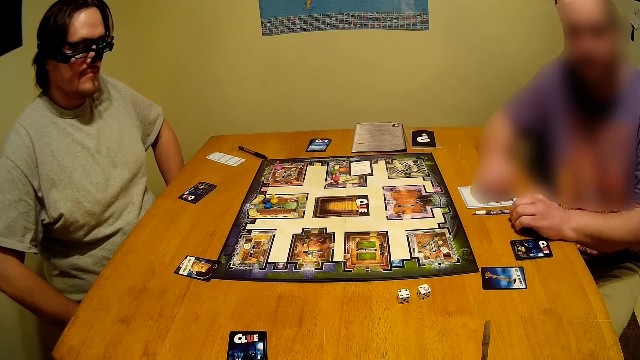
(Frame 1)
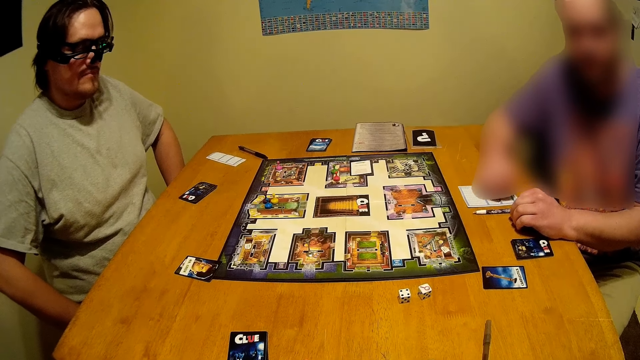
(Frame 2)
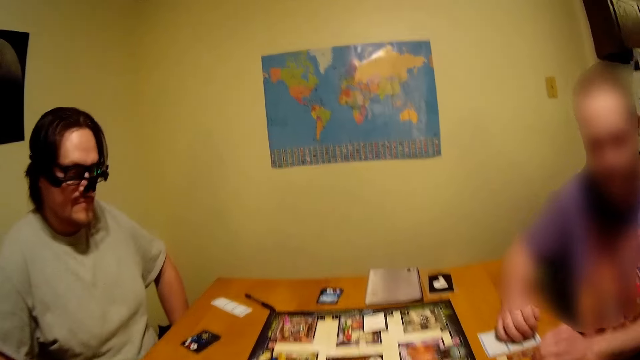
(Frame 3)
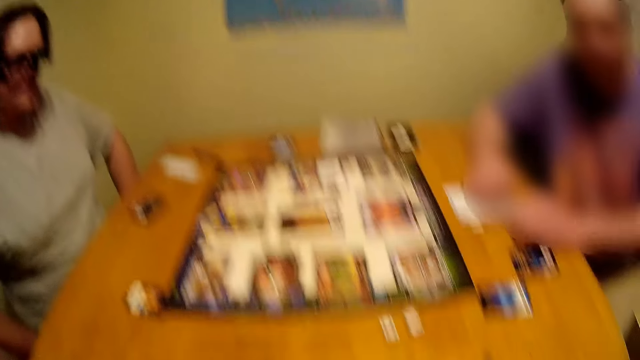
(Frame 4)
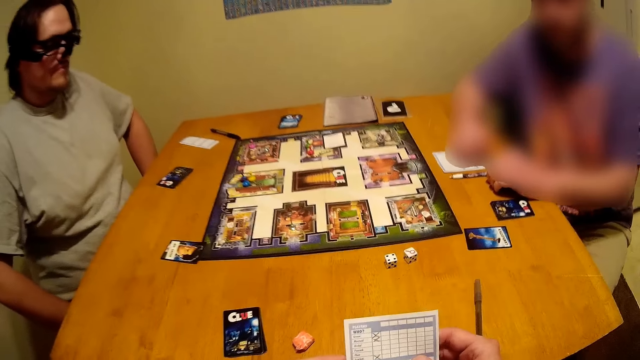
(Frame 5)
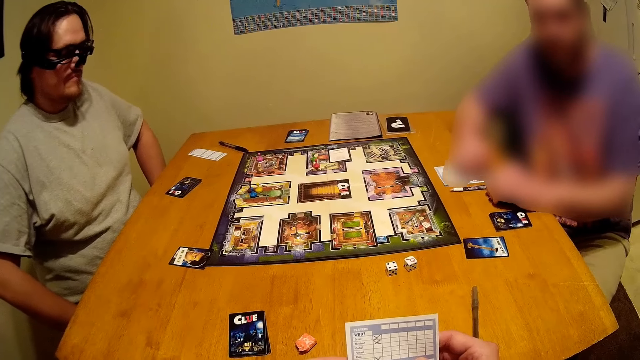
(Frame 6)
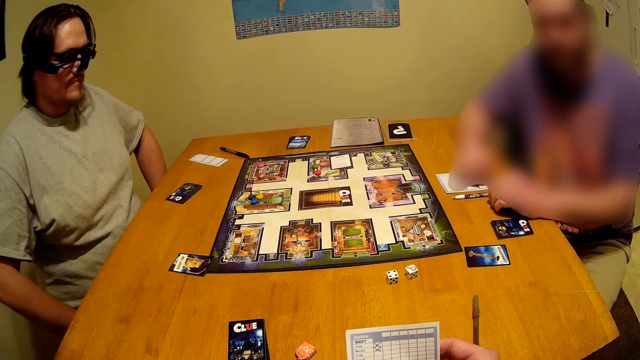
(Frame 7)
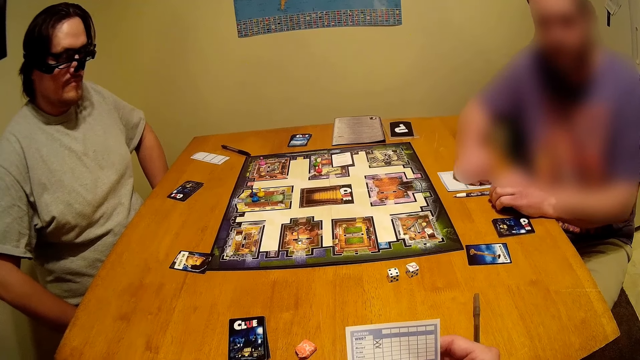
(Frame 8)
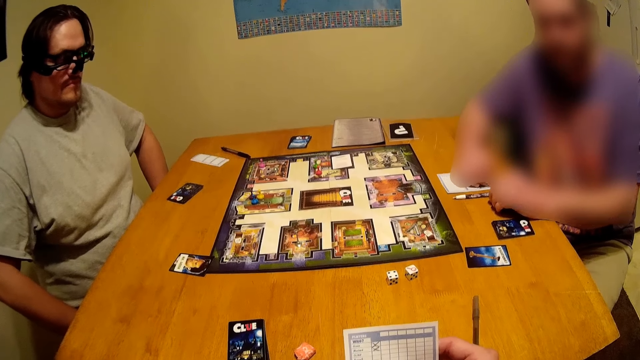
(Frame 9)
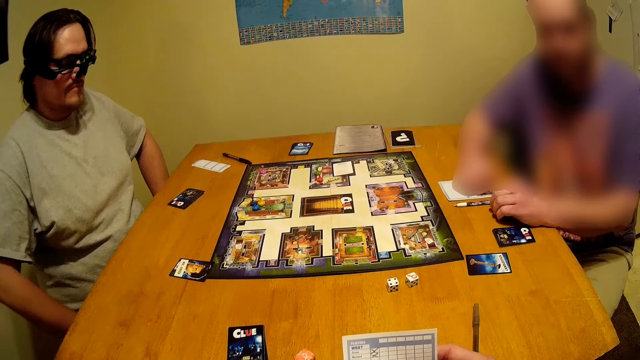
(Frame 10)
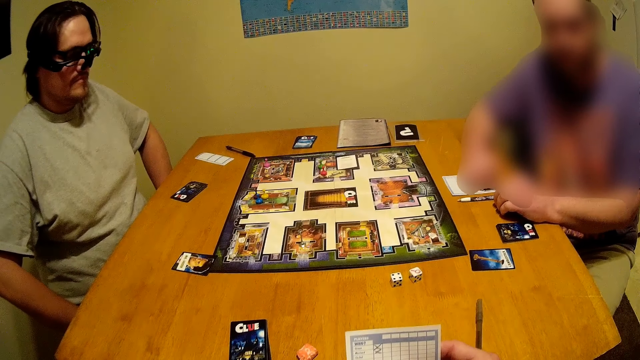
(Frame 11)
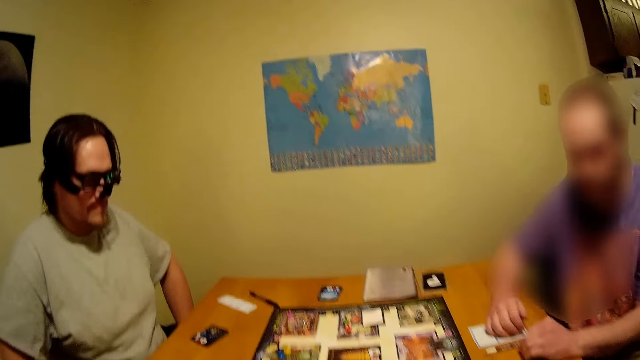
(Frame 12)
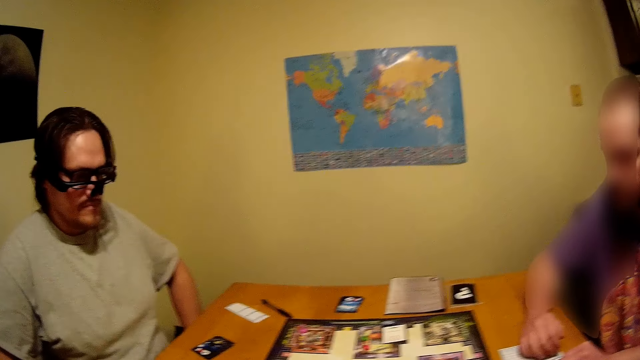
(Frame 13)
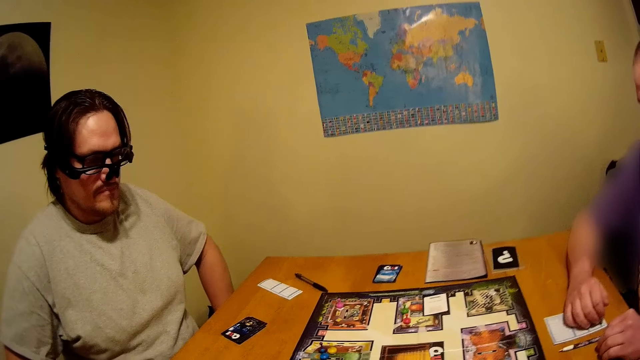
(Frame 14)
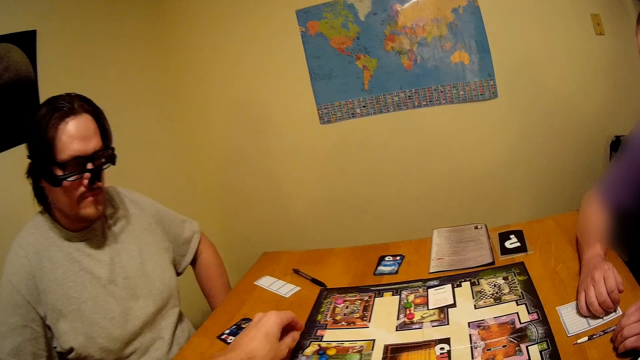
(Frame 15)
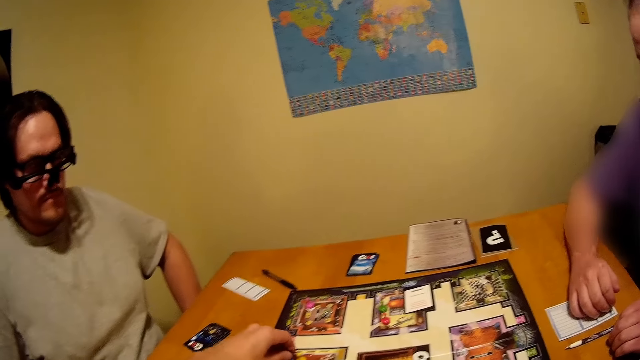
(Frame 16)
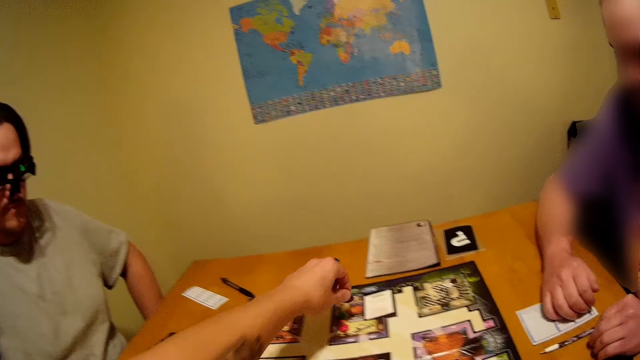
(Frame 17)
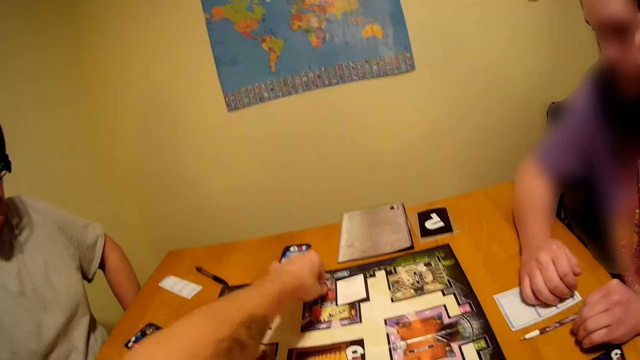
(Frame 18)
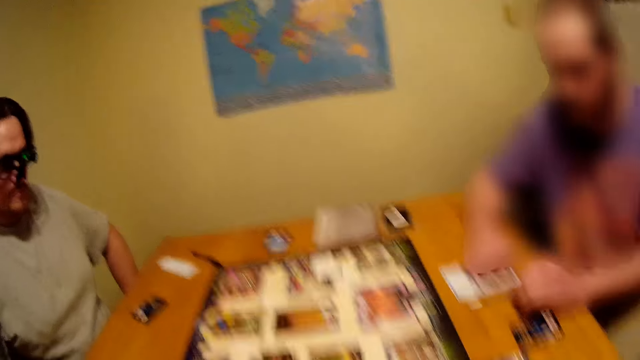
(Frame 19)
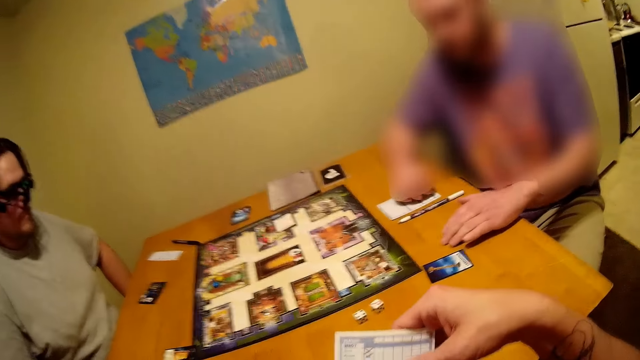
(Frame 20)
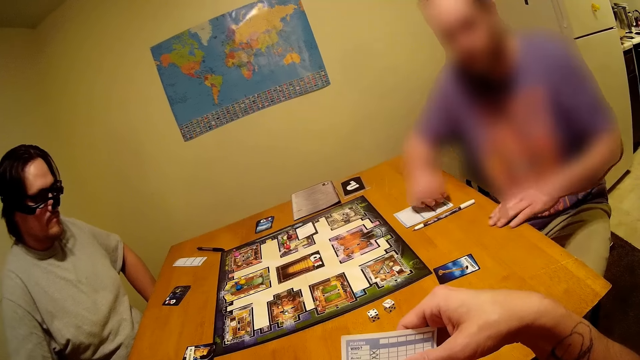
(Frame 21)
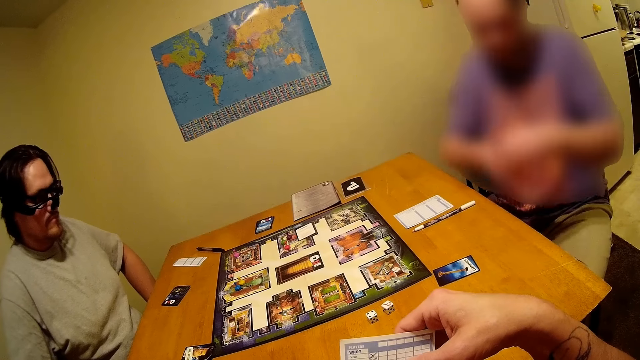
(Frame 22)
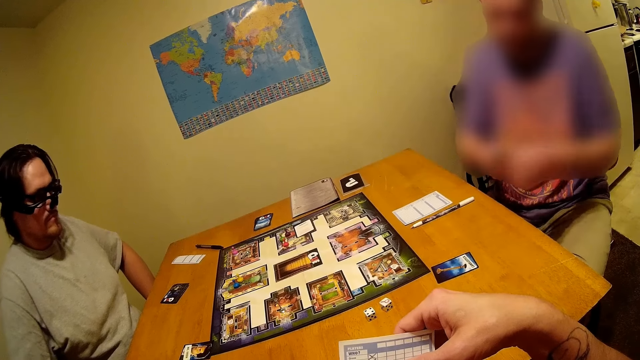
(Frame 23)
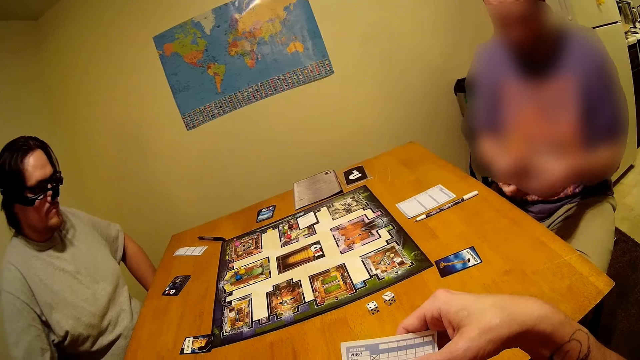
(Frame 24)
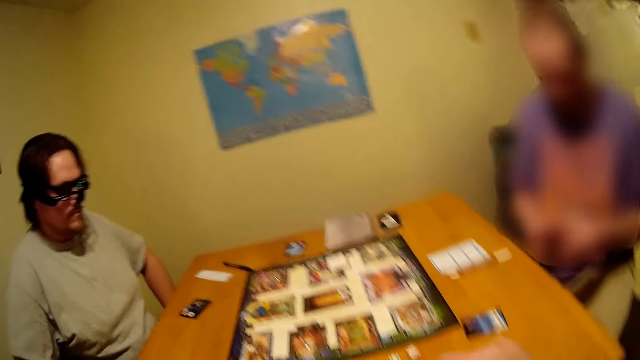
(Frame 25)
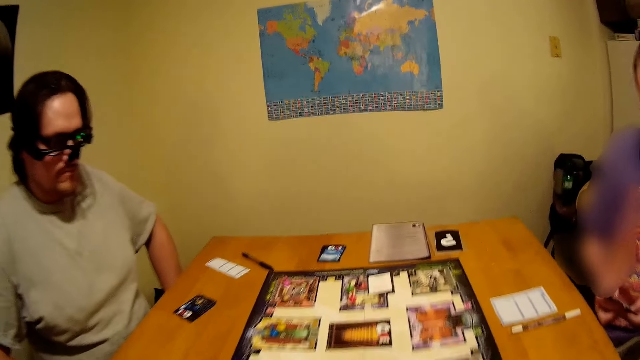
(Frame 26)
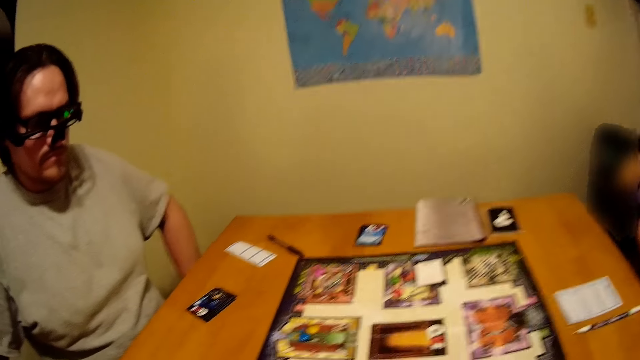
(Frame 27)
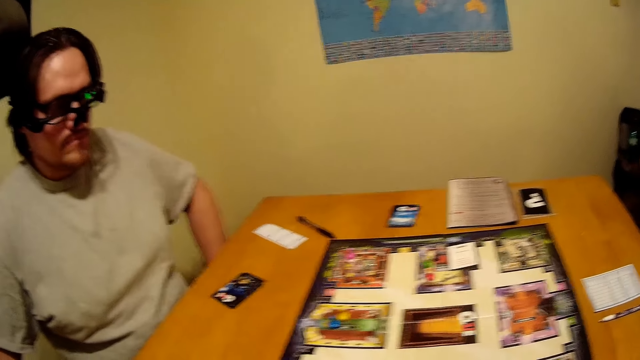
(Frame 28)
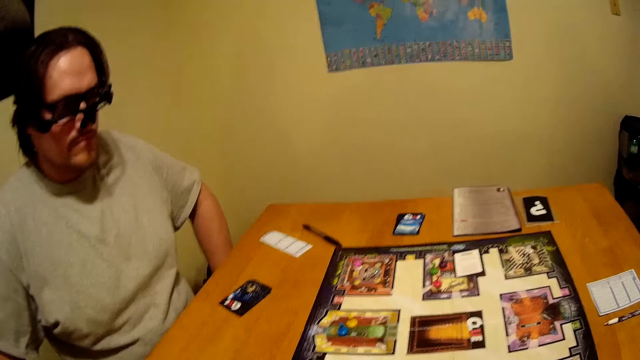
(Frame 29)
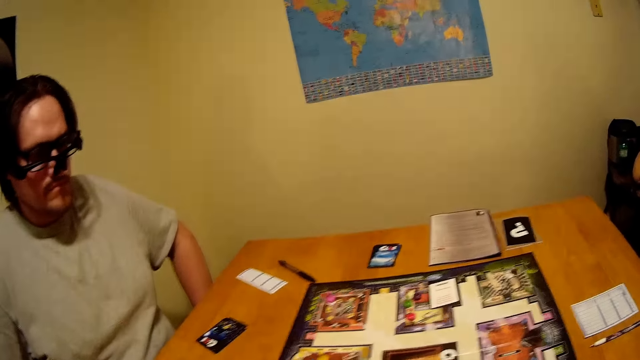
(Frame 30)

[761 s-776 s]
The camera wearer moves the dice on the board game. A person picks a card on the table.

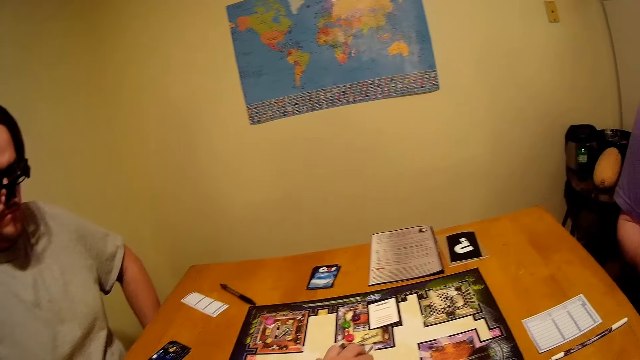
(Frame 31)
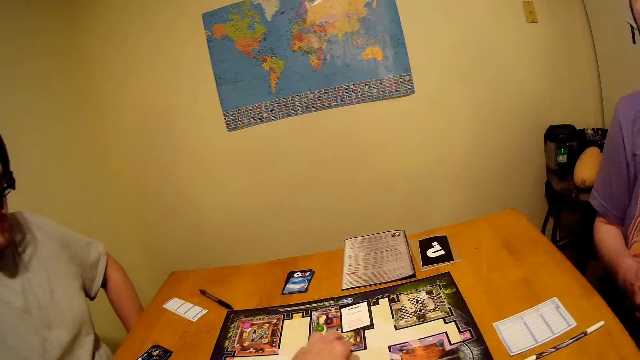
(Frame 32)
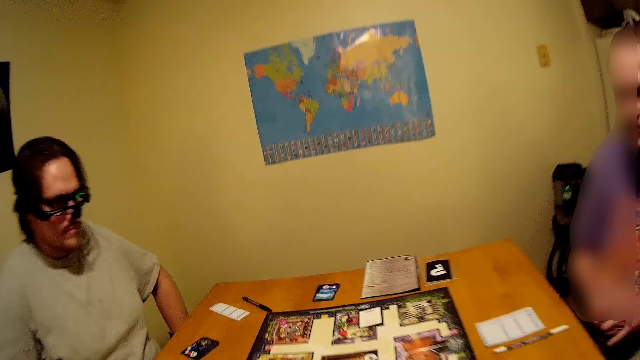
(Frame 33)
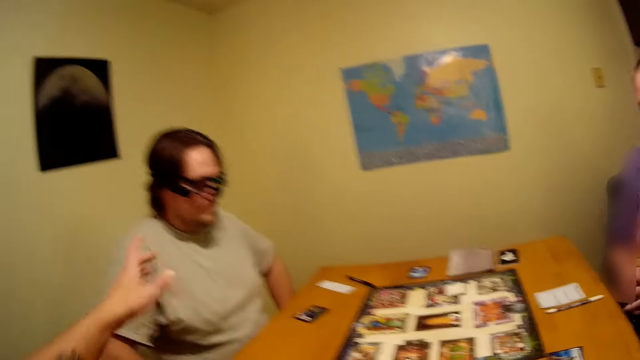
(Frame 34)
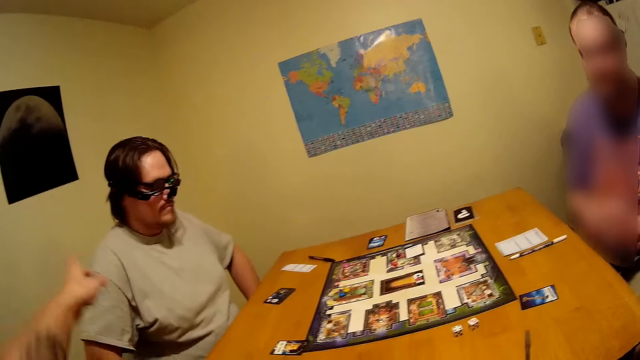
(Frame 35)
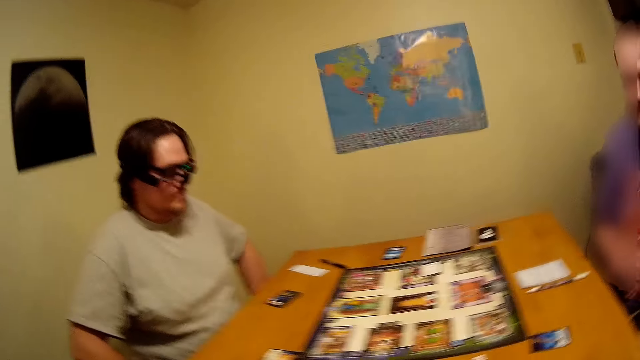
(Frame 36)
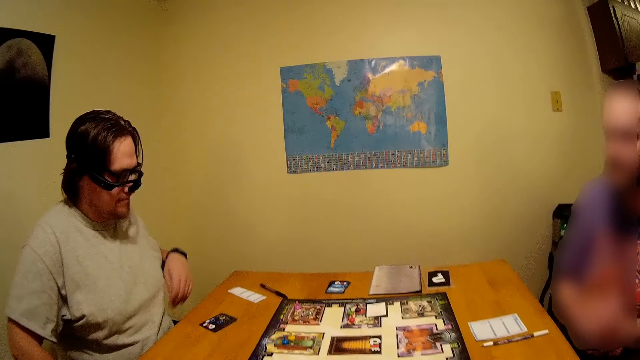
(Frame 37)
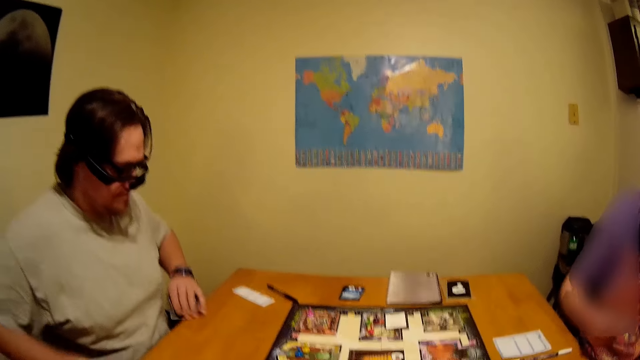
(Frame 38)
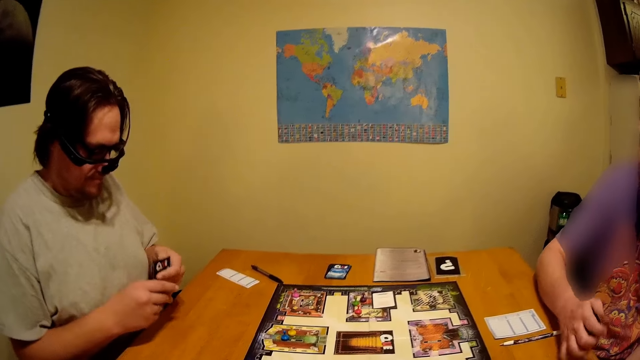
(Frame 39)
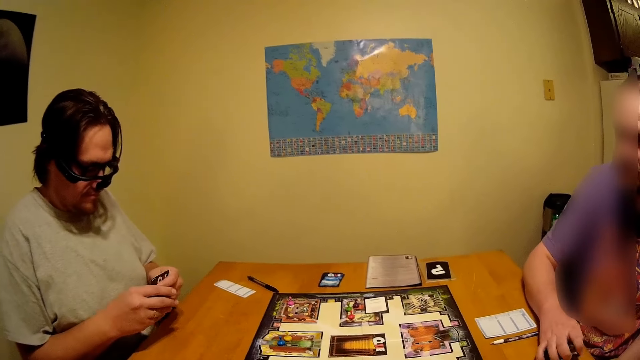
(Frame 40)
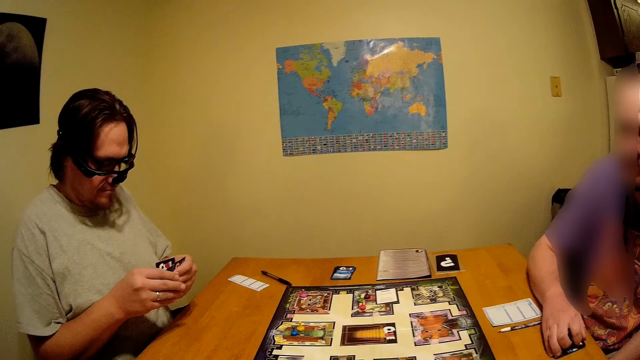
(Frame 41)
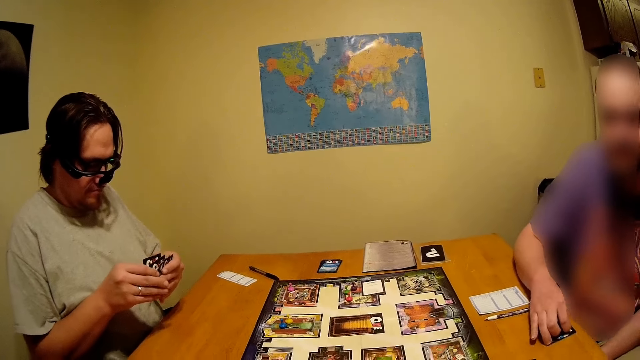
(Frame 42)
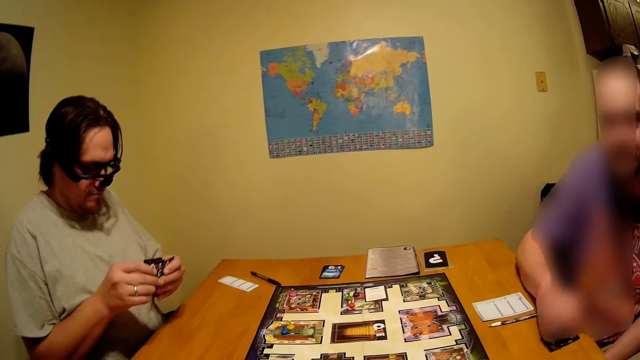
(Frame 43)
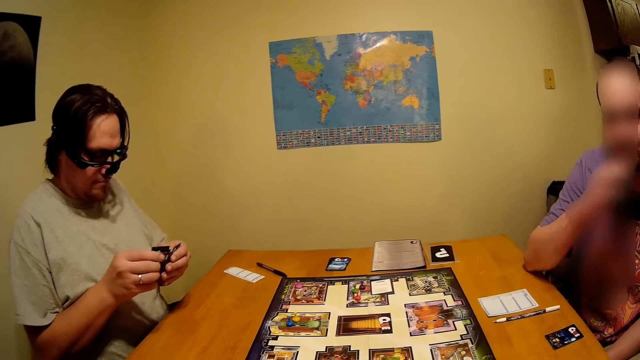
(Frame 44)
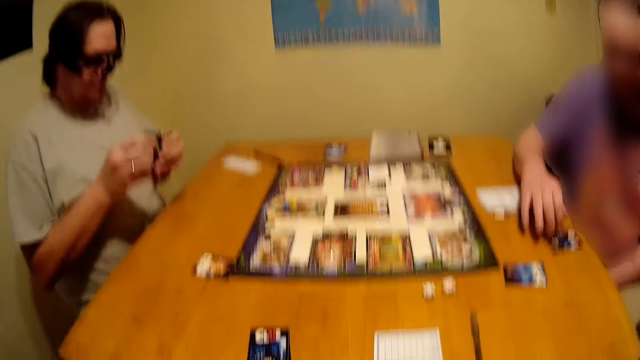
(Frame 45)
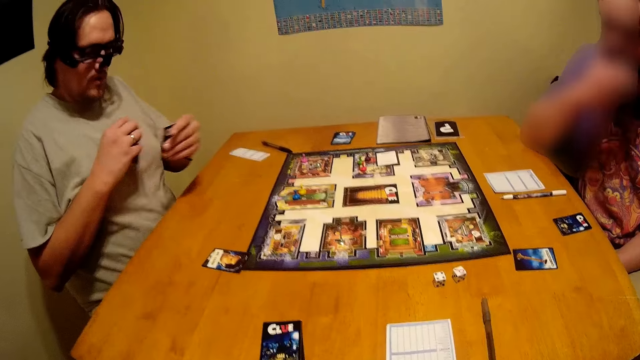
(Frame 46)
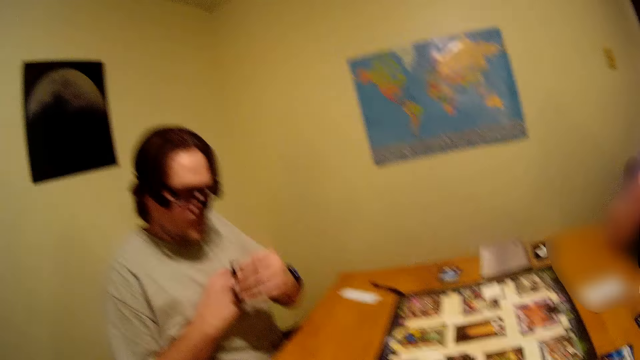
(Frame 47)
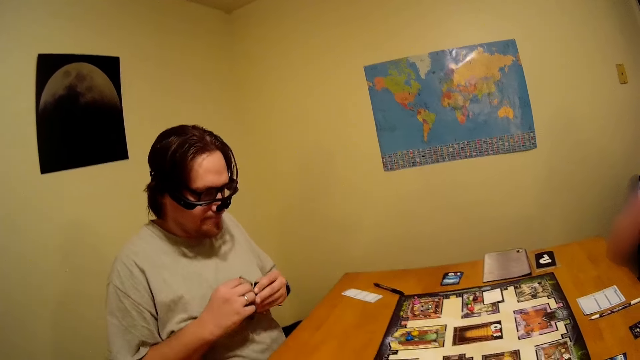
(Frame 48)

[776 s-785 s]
A person picks a card on the table. The person shuffles the cards on his hands.
